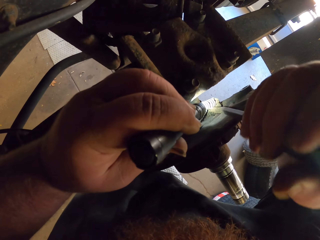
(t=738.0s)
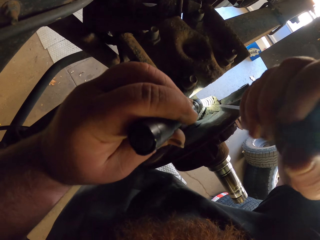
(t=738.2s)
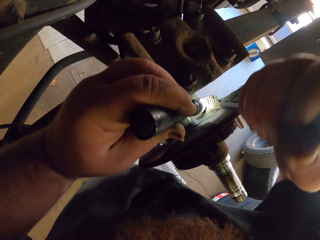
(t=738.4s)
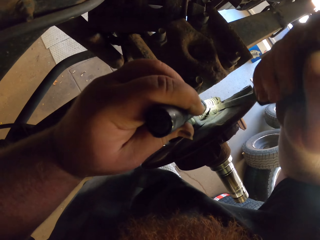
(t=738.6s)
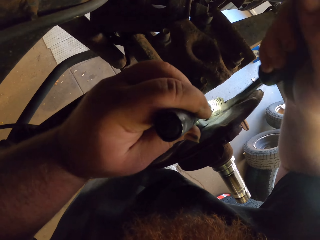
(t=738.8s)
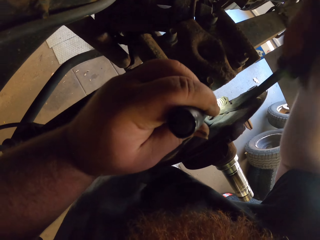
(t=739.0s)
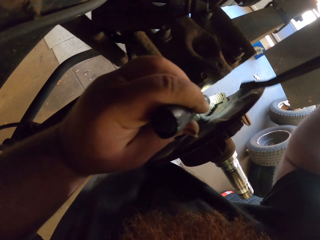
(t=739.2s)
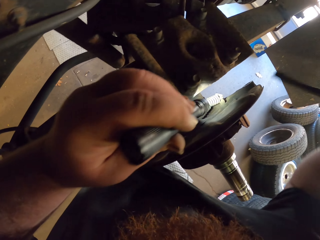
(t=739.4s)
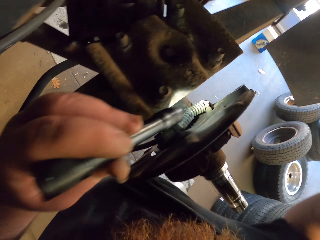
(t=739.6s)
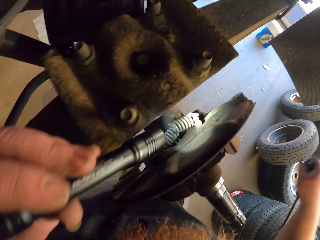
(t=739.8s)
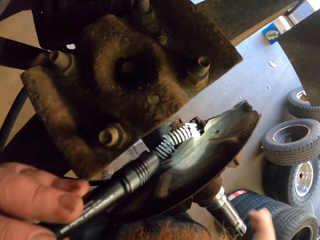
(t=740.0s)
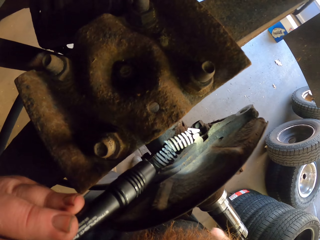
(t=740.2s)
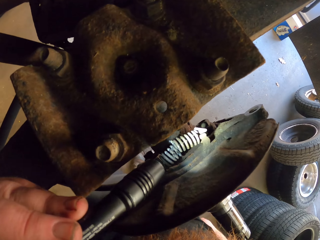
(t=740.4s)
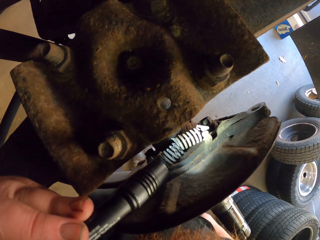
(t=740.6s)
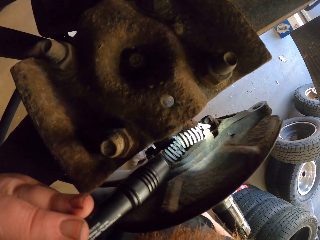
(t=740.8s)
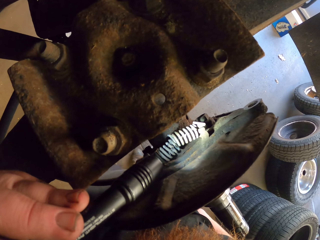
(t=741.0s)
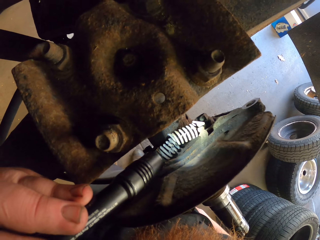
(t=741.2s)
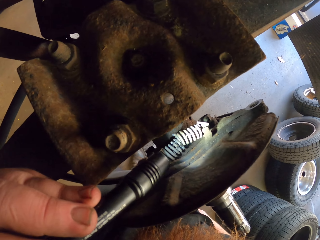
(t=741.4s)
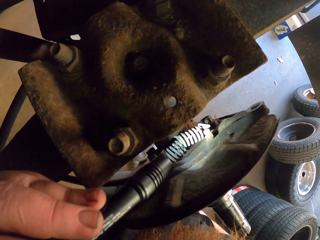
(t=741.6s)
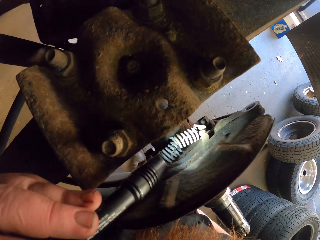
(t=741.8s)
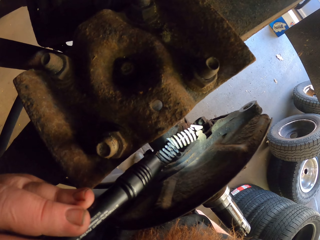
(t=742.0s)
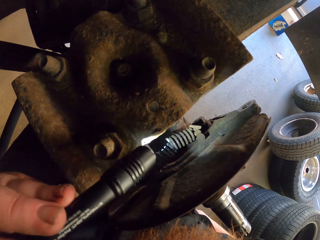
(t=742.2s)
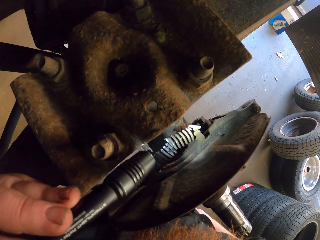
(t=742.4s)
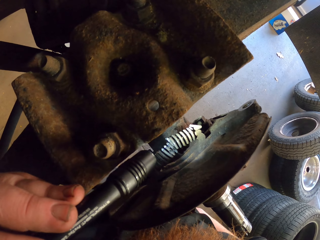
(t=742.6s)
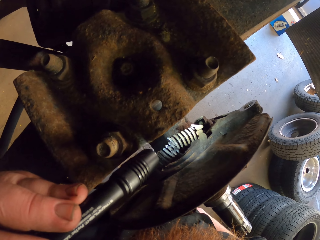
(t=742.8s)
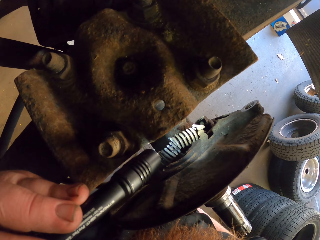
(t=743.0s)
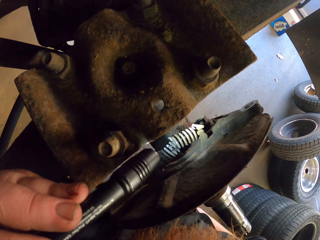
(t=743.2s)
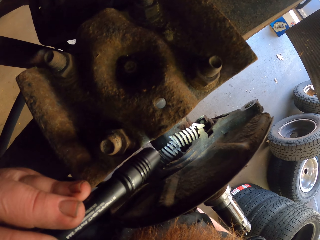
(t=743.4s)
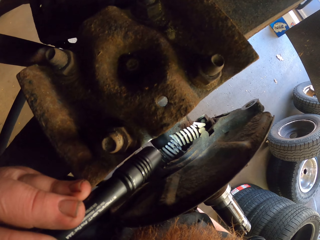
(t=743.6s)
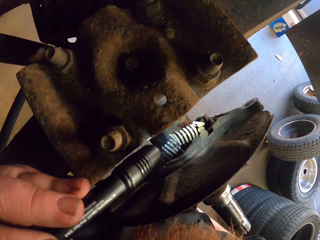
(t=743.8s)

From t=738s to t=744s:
The camera wearer tries to remove the brake cable. They remove a screwdriver. They use the torch light to look at the brake cable.

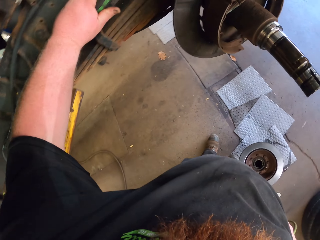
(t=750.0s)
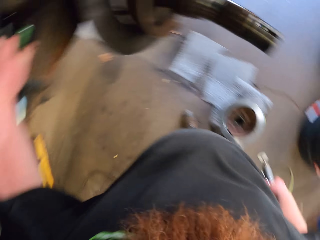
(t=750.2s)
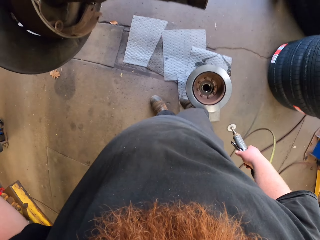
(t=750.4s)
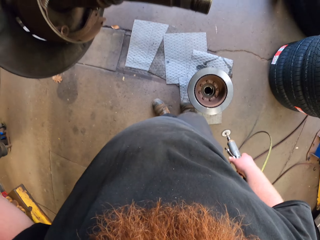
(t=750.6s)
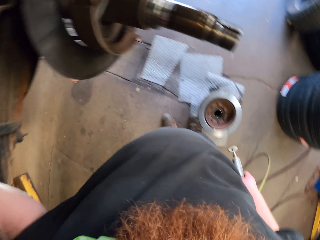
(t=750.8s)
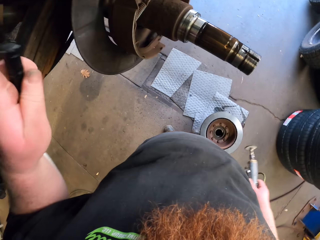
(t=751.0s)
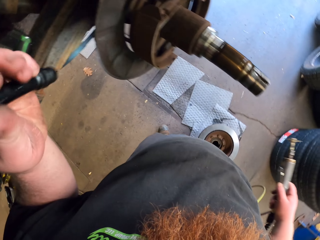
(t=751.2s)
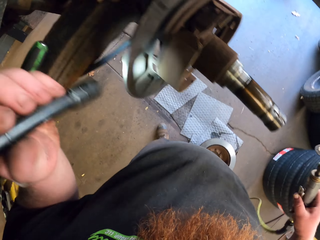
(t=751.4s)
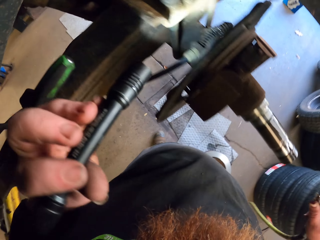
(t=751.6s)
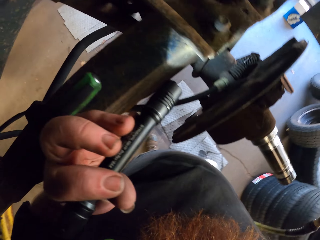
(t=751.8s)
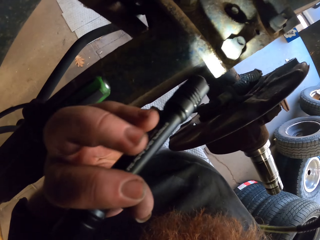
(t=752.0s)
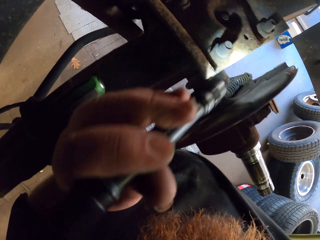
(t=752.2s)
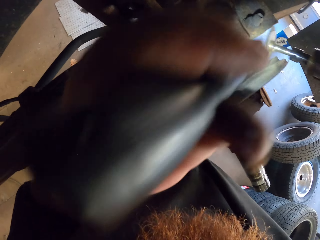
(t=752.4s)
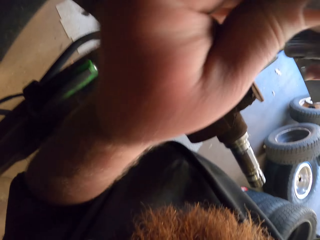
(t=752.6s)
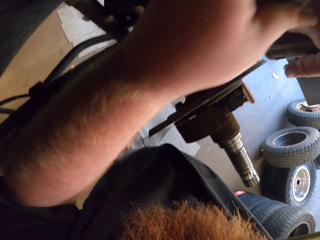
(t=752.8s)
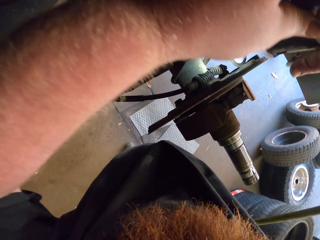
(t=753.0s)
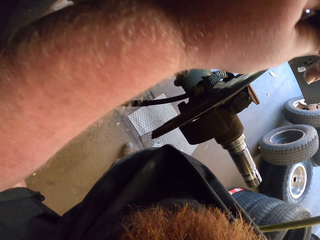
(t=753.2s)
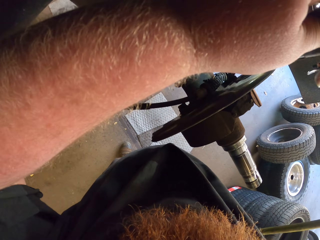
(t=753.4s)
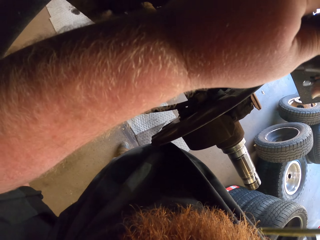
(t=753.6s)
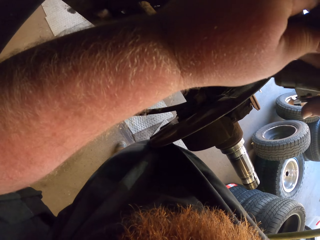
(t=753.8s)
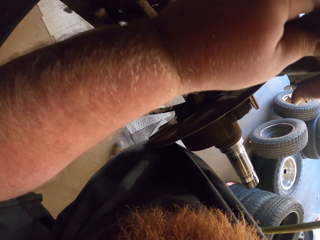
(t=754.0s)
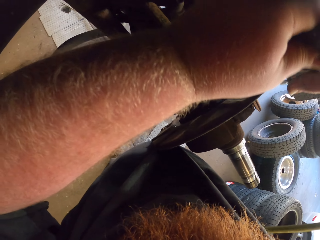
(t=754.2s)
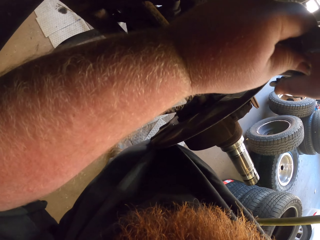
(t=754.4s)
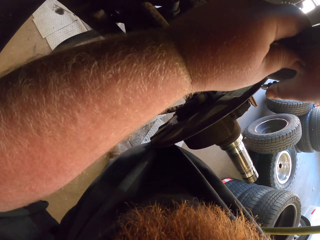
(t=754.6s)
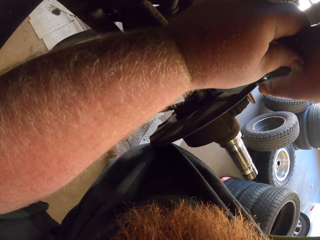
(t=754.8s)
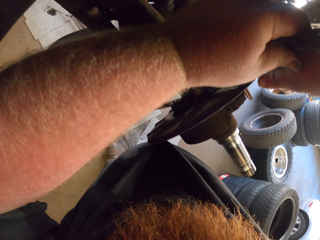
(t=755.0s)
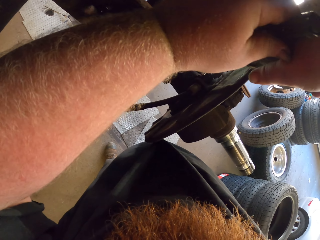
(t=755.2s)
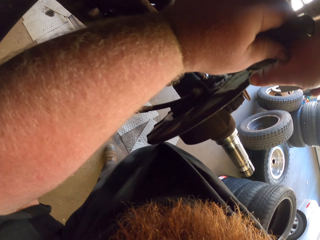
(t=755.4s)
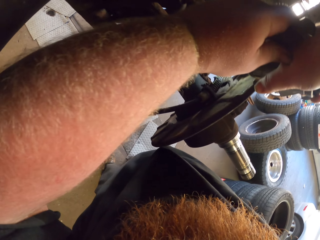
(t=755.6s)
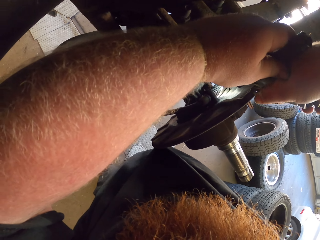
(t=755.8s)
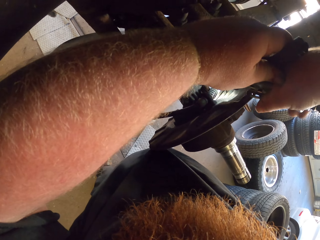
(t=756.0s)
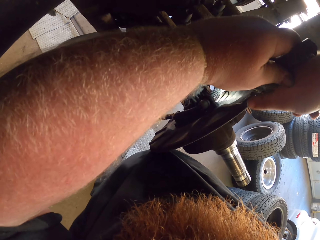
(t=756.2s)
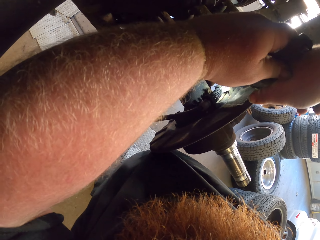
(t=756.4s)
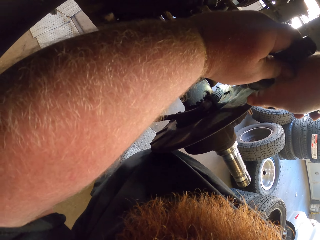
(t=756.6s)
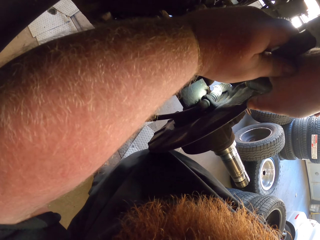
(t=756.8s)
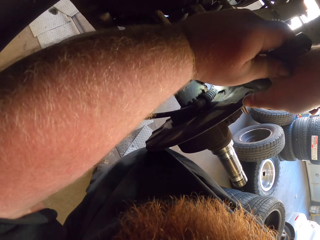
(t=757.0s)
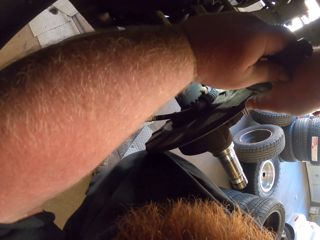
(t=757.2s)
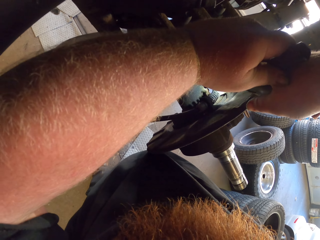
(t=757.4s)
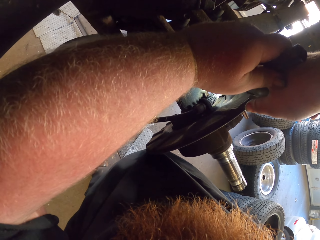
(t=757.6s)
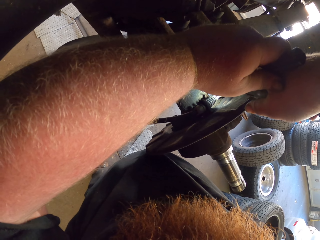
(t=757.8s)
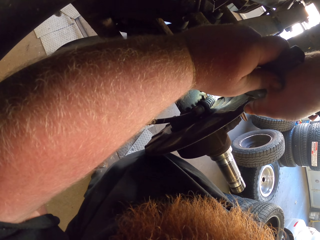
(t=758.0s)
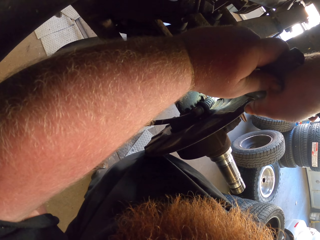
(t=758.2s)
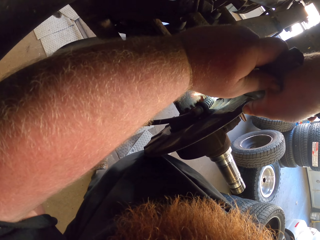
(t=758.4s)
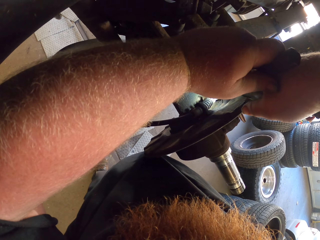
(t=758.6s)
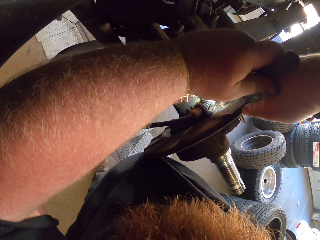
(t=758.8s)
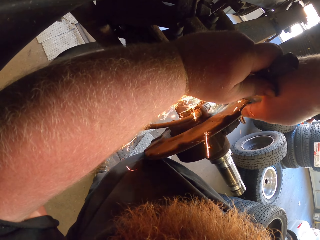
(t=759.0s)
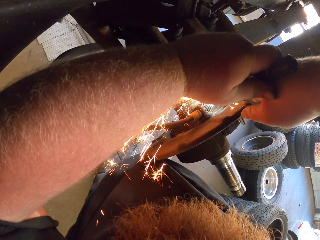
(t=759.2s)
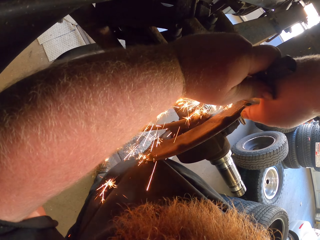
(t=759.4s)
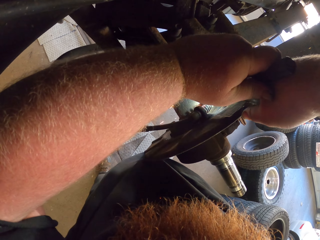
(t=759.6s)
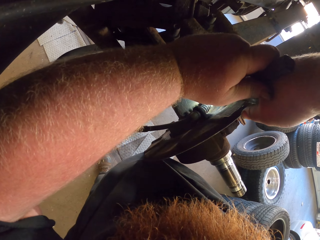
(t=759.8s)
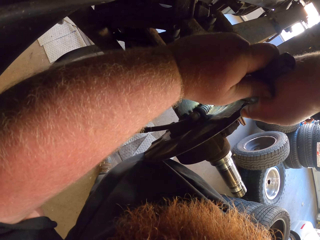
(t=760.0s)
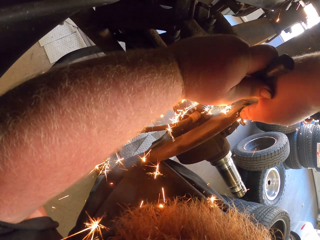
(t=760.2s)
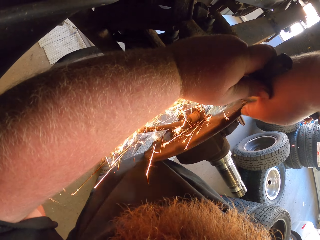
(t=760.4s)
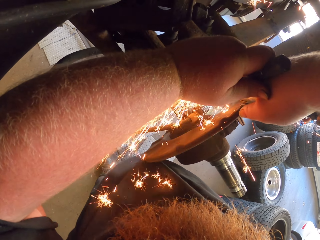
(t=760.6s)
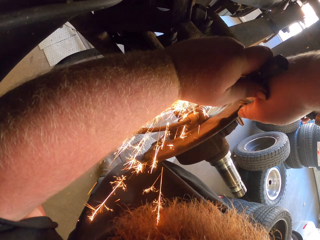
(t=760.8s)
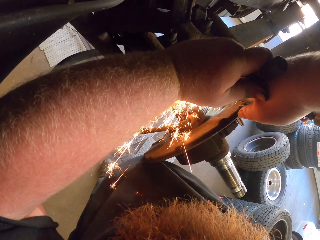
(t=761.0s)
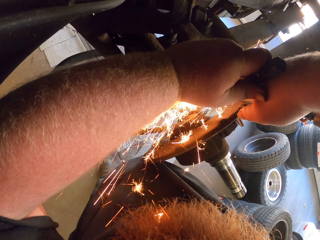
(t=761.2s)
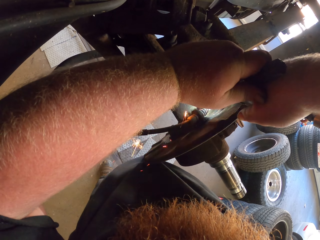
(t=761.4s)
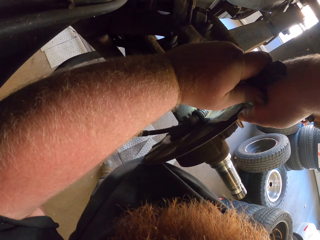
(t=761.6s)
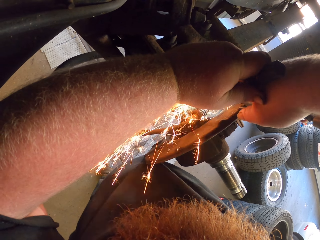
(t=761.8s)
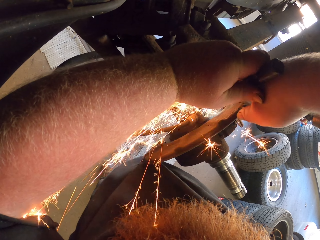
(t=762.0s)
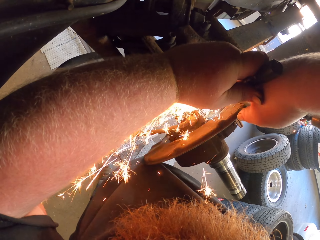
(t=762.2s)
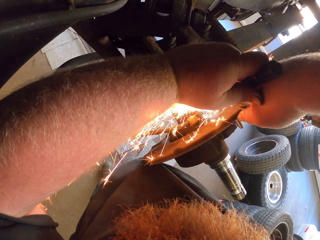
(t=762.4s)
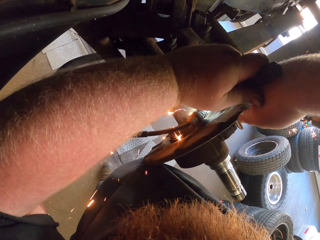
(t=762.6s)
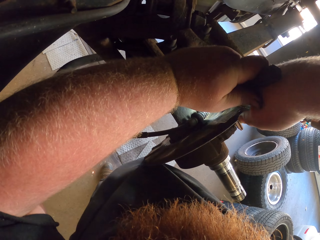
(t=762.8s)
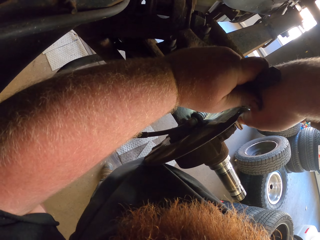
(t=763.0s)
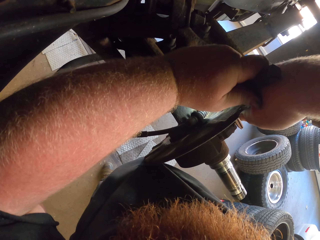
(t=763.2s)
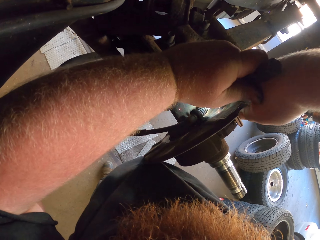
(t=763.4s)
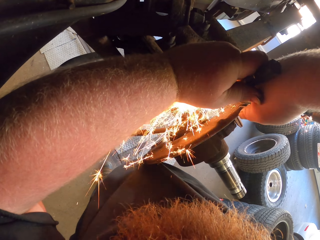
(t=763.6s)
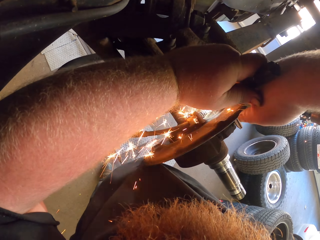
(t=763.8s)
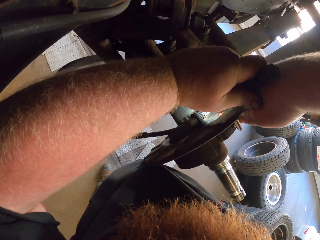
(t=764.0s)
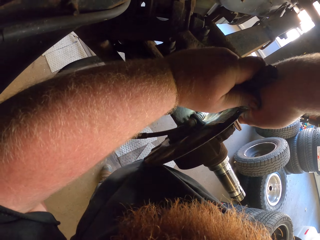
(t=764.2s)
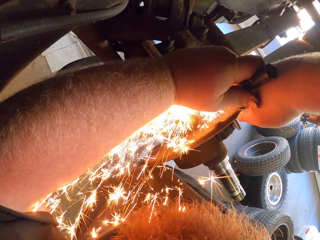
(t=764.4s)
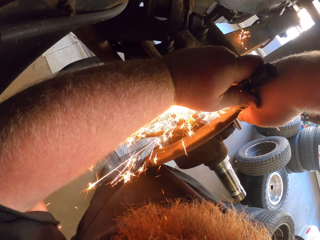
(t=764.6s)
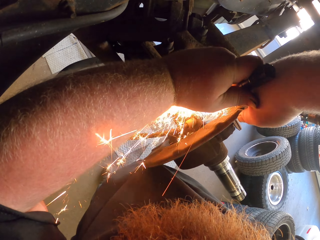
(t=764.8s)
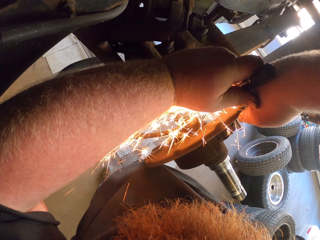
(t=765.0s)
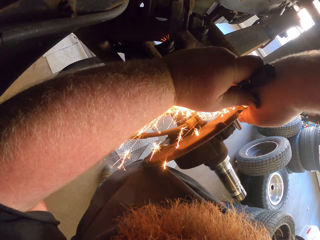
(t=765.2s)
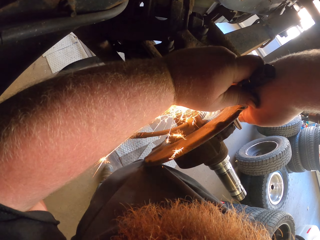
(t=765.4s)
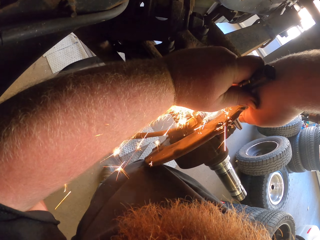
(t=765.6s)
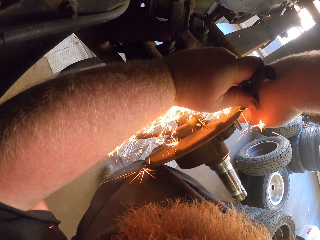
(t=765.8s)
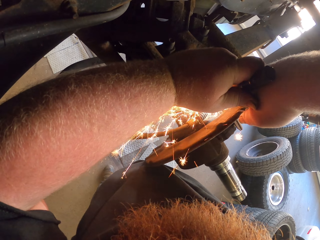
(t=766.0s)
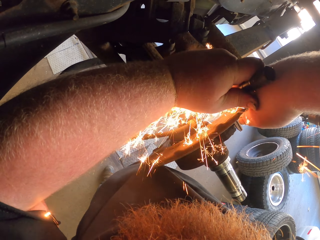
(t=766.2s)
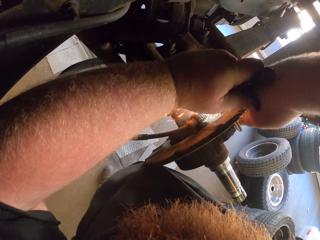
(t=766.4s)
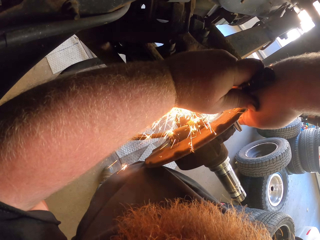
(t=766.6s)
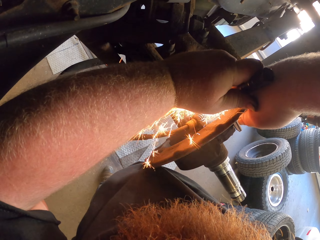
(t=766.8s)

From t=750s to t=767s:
The camera wearer puts down the screwdriver. They weld the wheel center. They use the torch light to look at the brake cable. They use a grind cutting machine.
